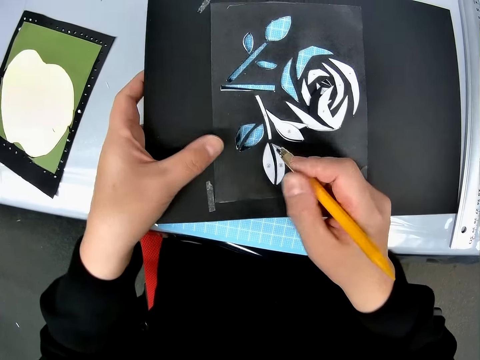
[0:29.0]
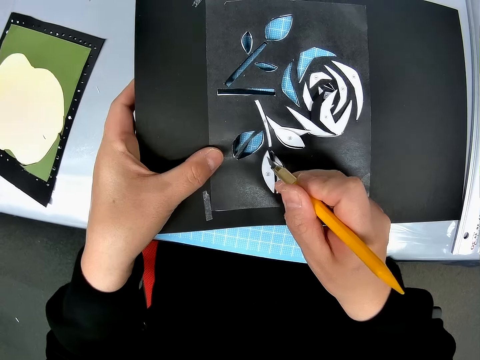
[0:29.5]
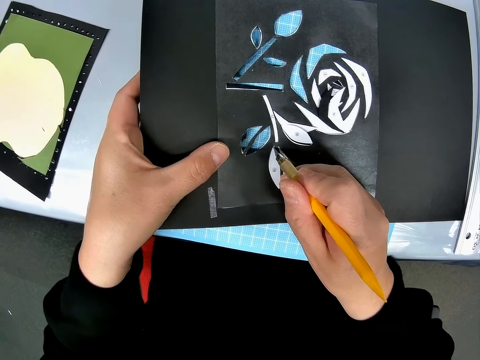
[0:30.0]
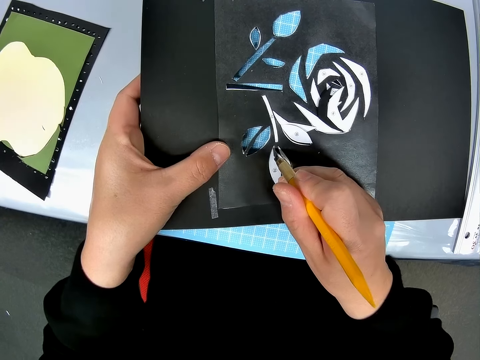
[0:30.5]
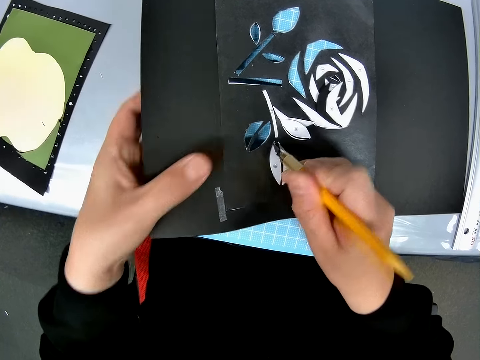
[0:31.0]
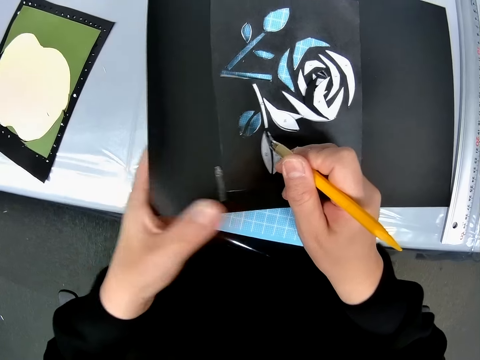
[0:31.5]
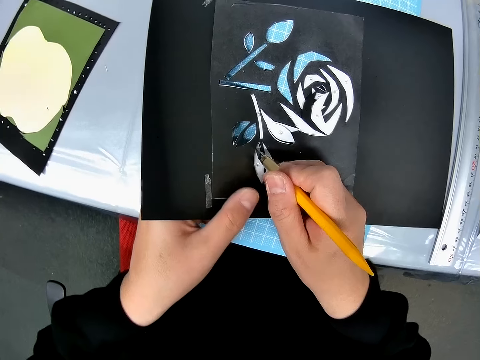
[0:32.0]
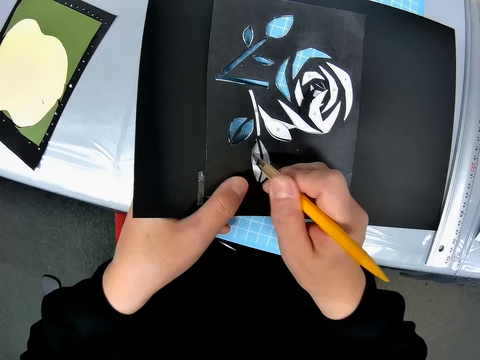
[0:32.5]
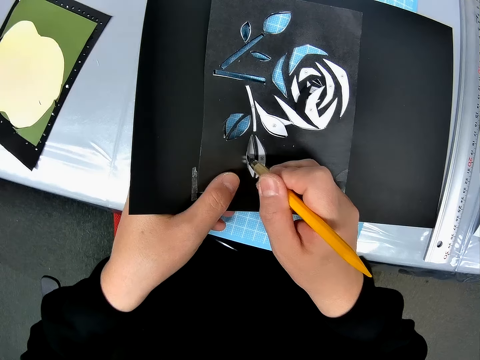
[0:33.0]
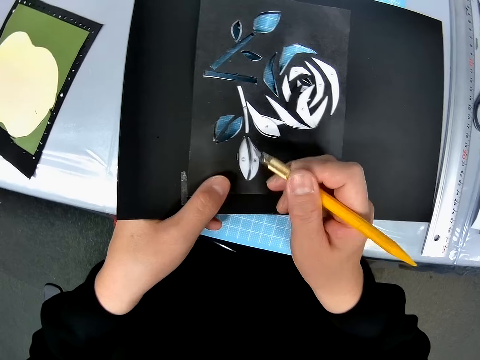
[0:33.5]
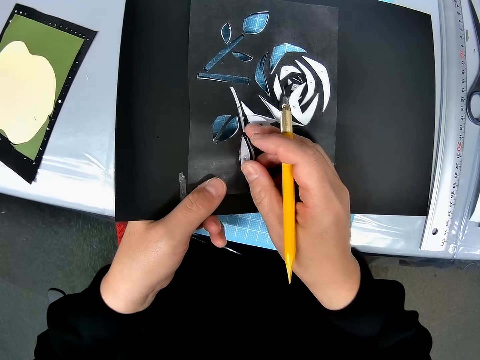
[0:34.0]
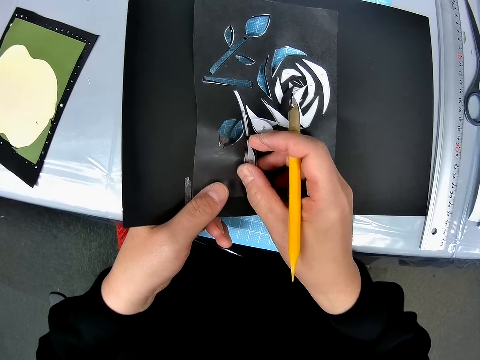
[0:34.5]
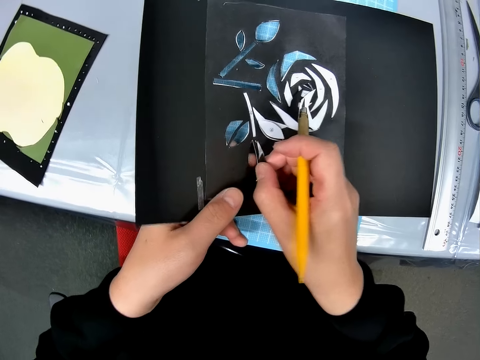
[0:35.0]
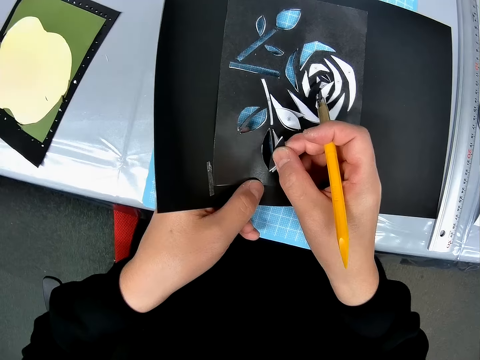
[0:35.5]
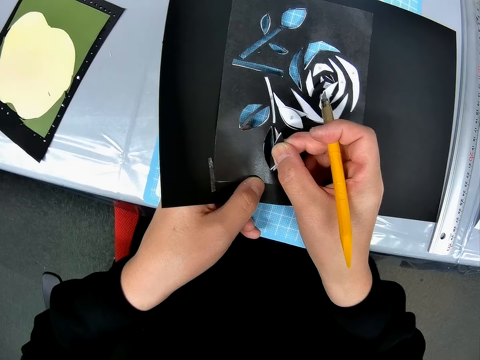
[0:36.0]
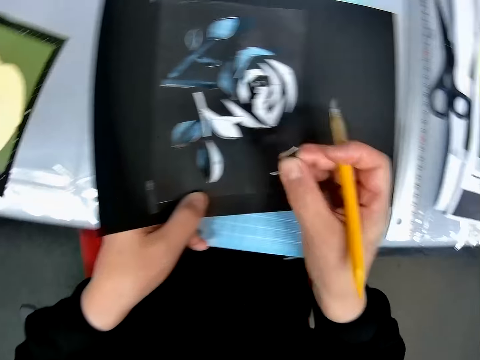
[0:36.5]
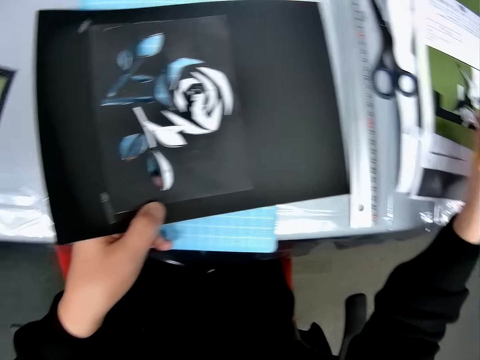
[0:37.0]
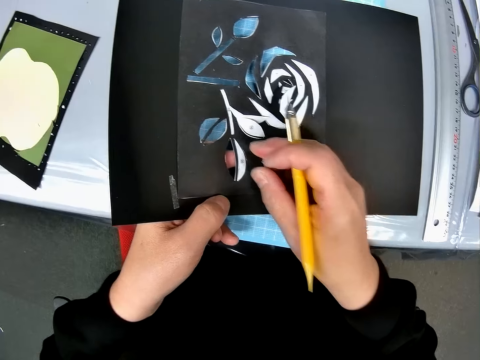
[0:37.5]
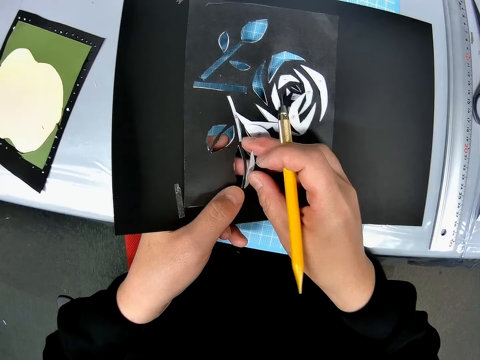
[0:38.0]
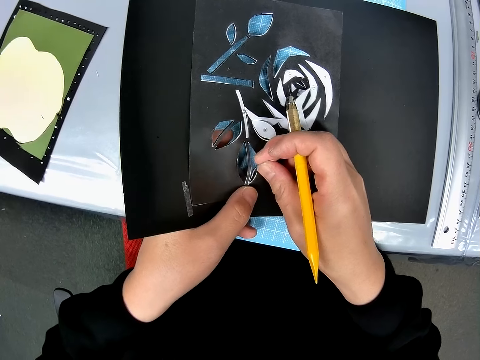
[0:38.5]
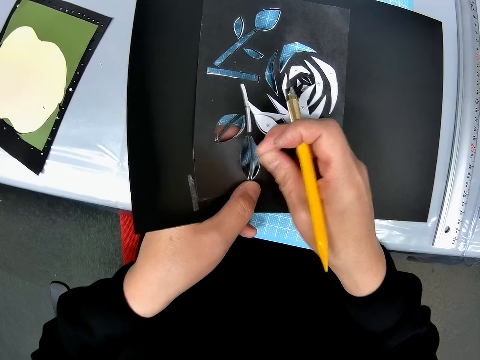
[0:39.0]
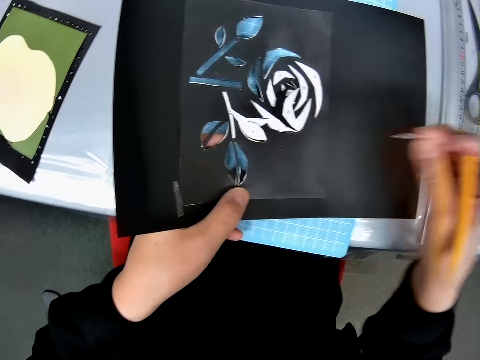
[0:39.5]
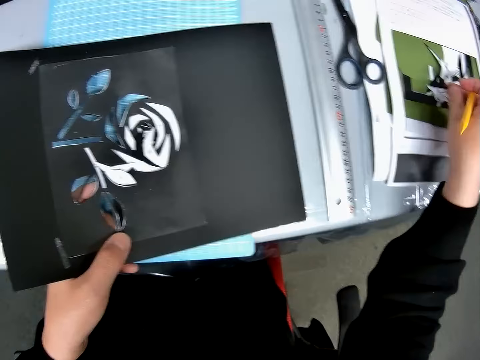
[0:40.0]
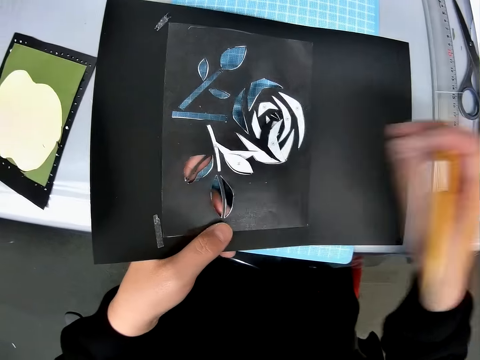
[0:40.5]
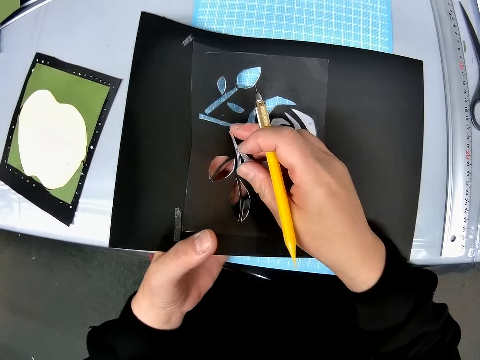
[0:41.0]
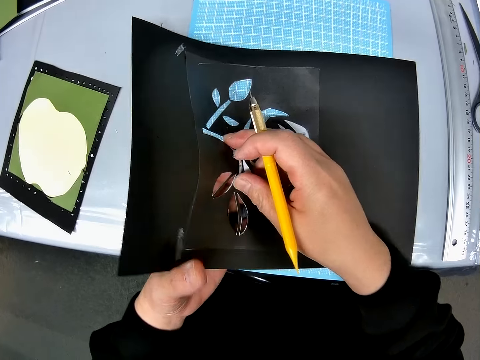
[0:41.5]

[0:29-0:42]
The camera wearer cuts the pieces from the craft sheets with the pen cutter. He detaches the pieces with his right hand and places the pieces on the pile of papers on the table. He detaches other pieces from the craft sheets with his right hand and places the pieces on the pile of papers on the table.

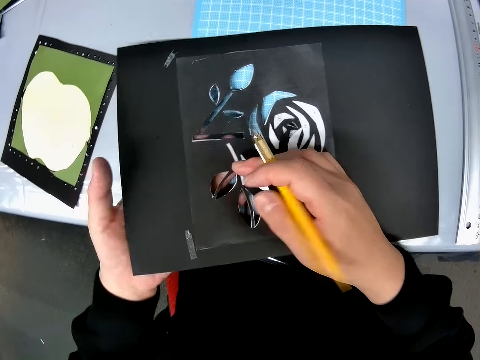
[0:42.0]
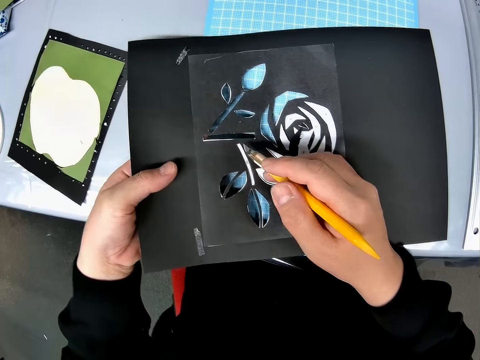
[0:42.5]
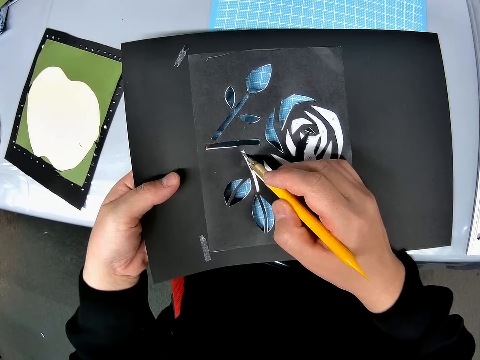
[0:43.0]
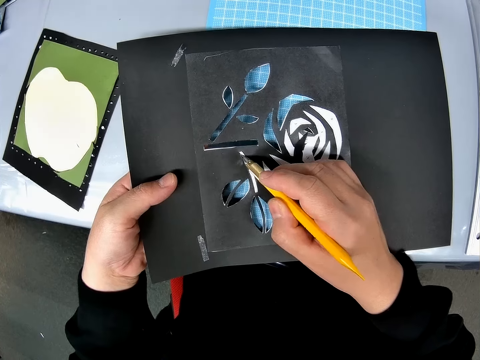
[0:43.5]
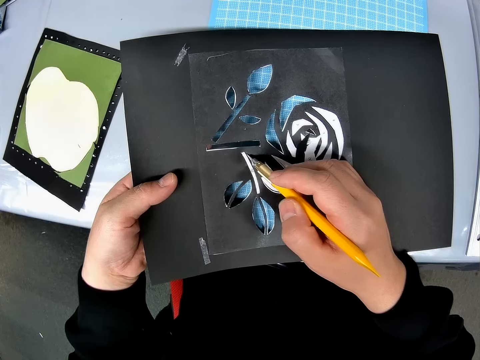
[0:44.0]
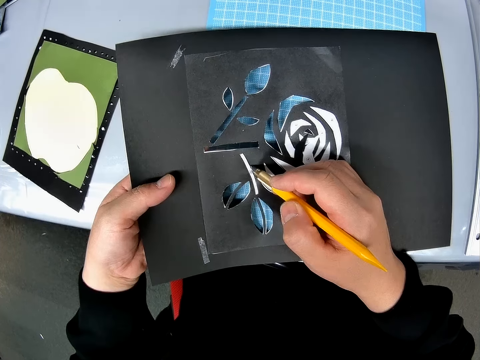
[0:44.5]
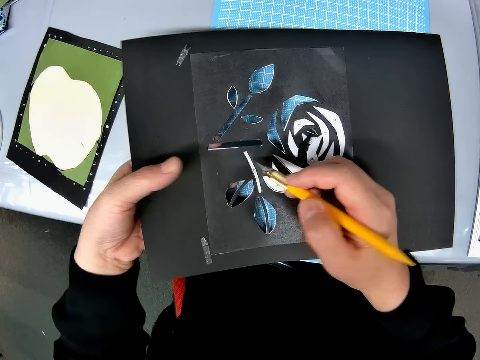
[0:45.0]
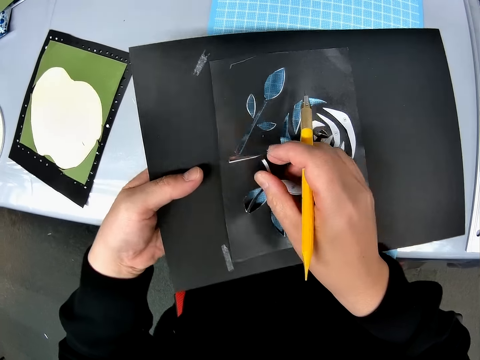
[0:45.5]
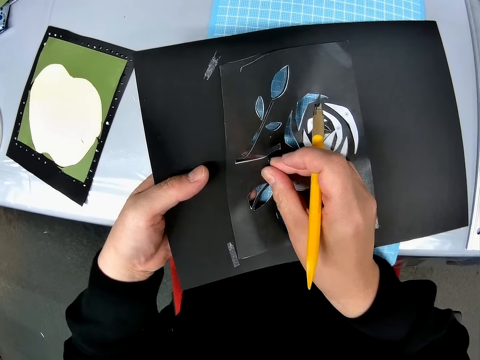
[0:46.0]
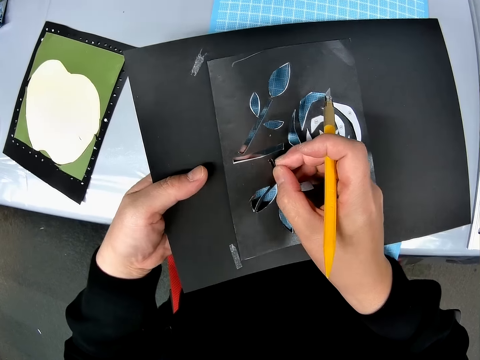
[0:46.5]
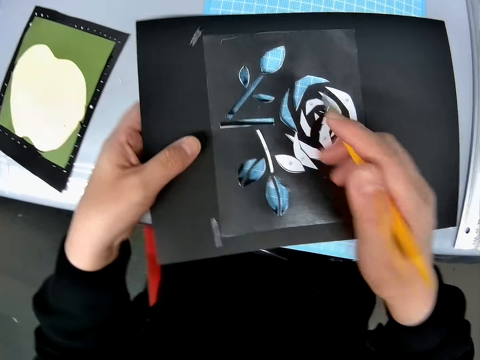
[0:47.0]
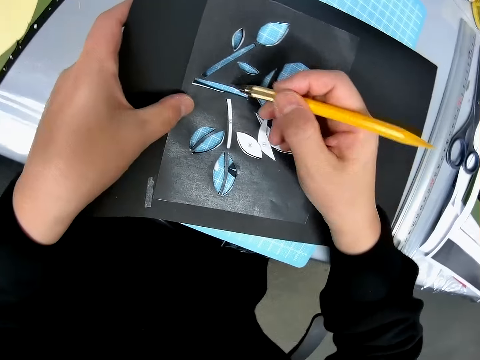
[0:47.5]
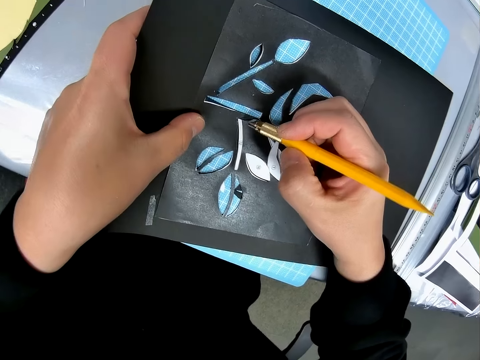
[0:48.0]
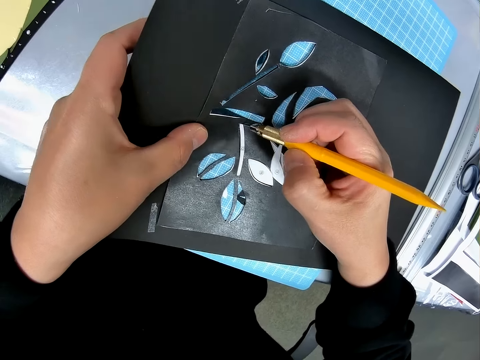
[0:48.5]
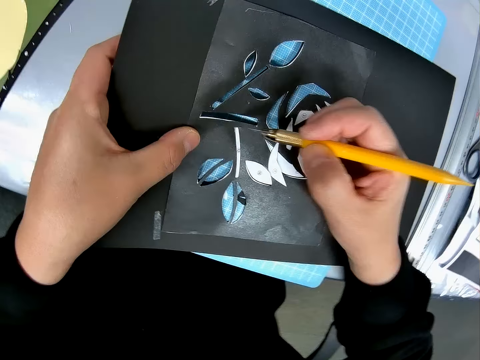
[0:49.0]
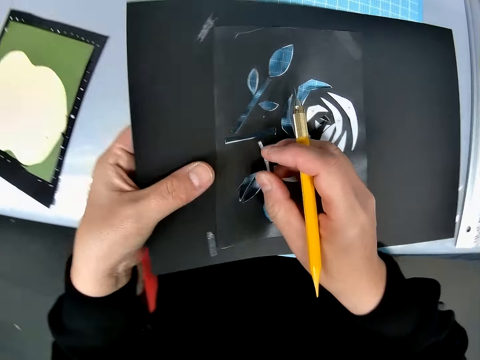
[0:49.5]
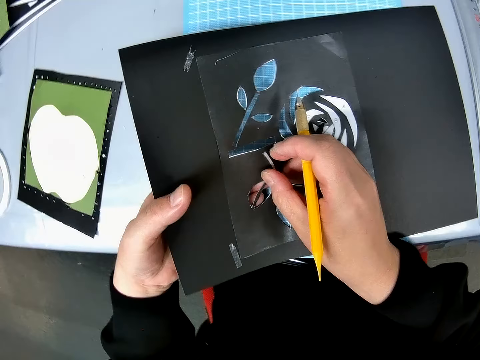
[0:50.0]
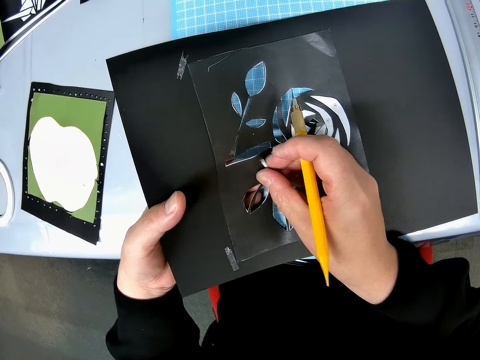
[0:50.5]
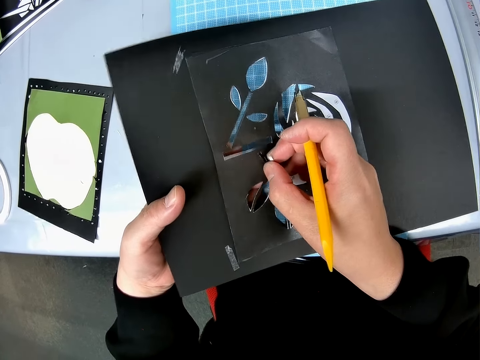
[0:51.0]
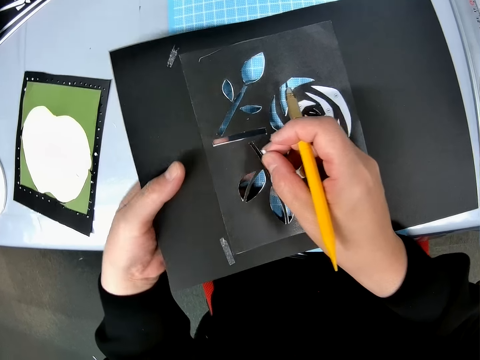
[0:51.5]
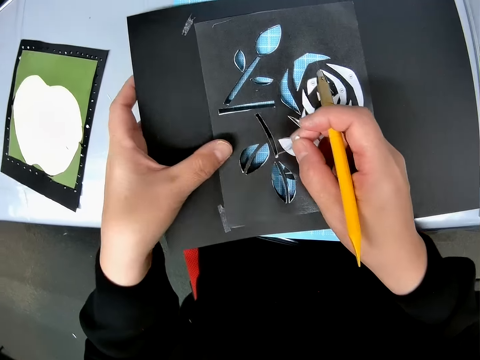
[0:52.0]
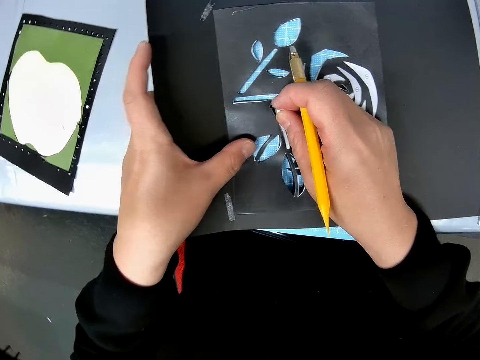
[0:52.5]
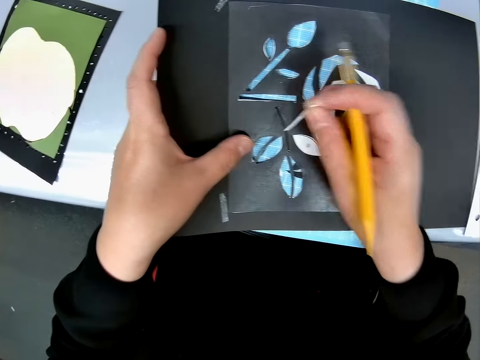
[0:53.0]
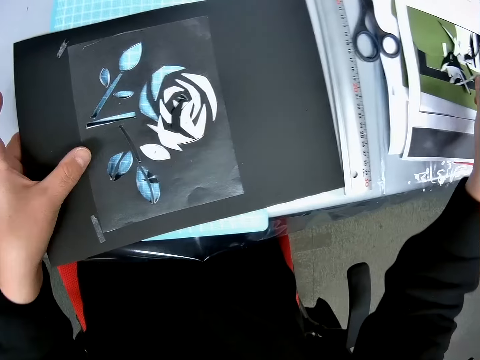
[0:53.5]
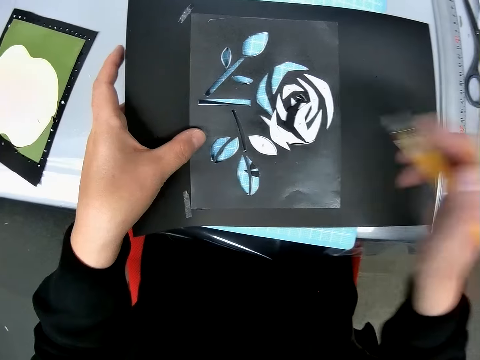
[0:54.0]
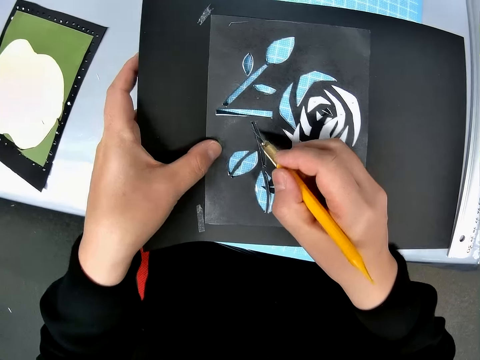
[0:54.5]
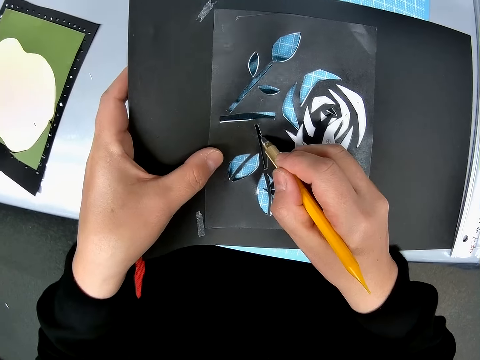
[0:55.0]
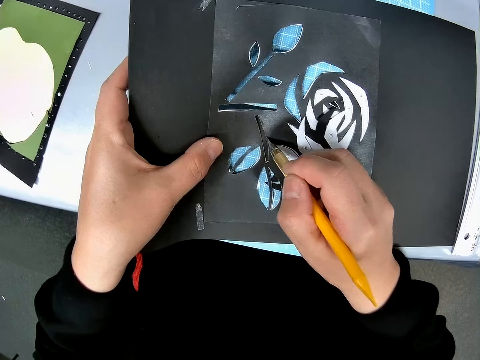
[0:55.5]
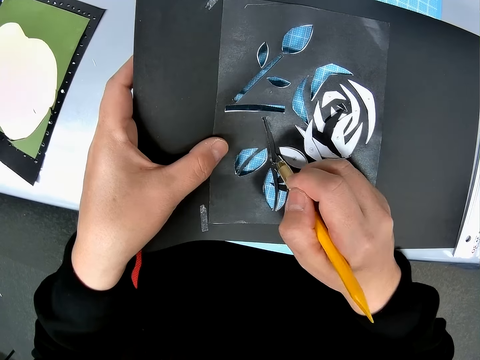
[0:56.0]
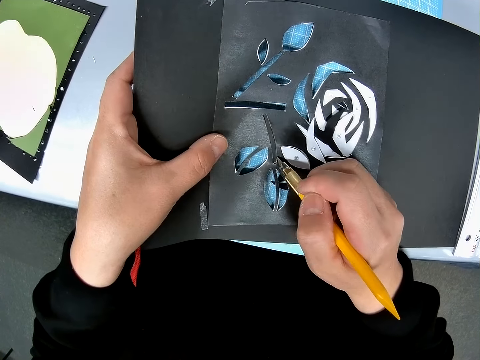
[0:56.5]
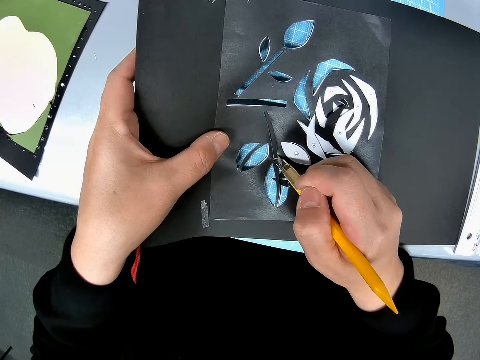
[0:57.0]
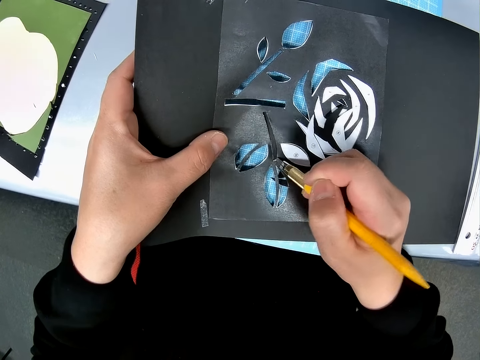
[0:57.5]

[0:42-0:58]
The camera wearer cuts the pieces from the craft sheets with the pen cutter. He detaches the pieces from the craft sheets with his right hand. He cuts the pieces from the craft sheets with the pen cutter. He detaches the pieces from the craft sheets with his right hand and places the pieces on the pile of papers on the table. He cuts the pieces from the craft sheets with the pen cutter.
